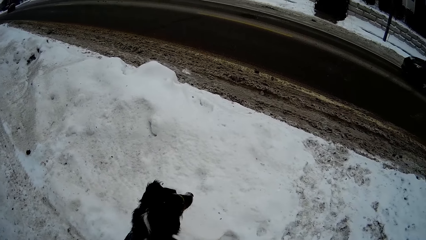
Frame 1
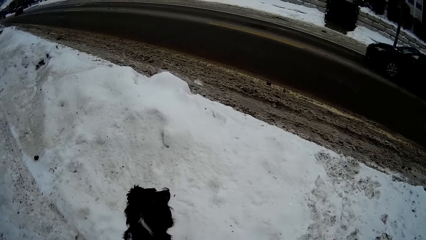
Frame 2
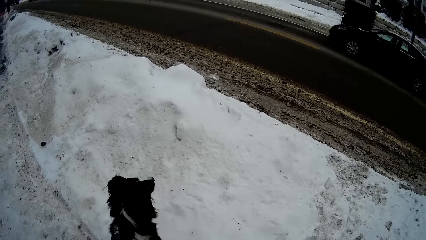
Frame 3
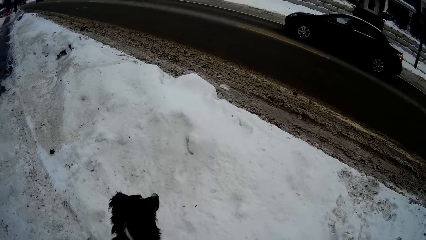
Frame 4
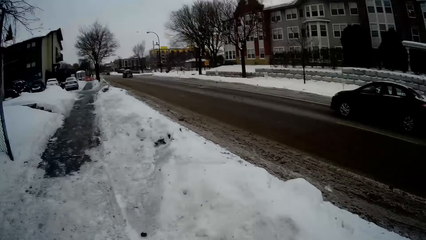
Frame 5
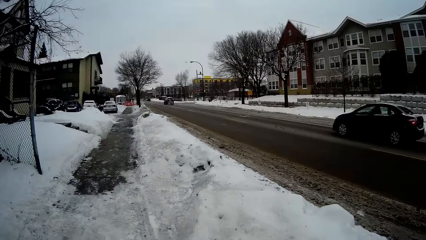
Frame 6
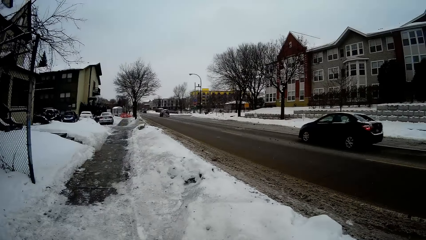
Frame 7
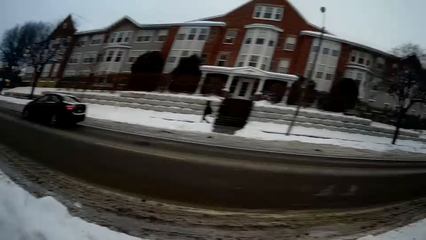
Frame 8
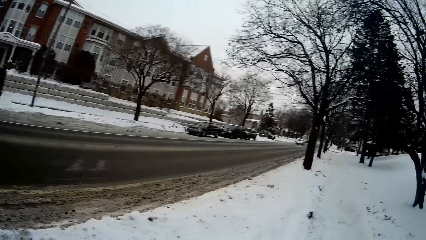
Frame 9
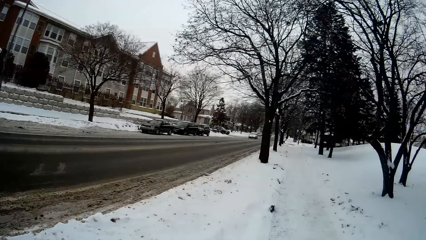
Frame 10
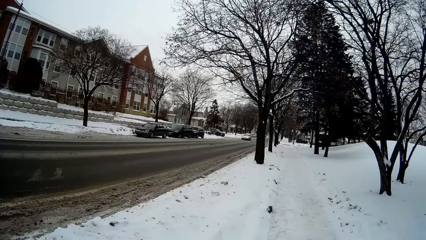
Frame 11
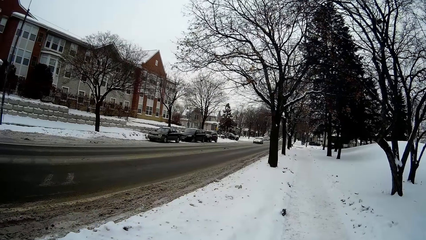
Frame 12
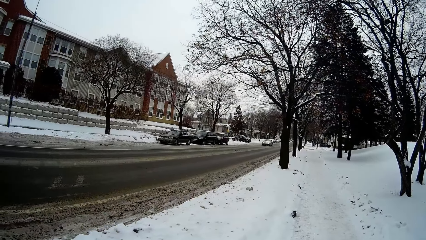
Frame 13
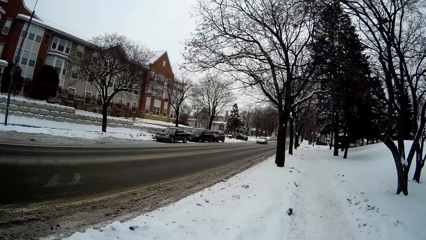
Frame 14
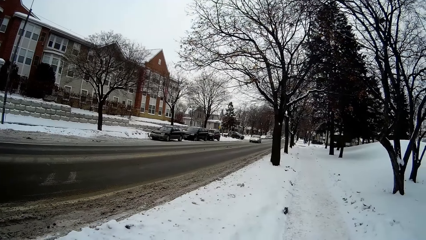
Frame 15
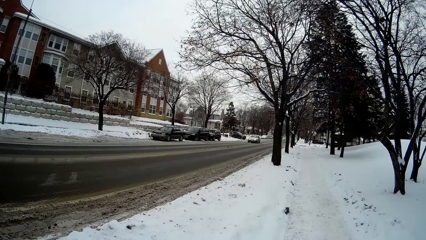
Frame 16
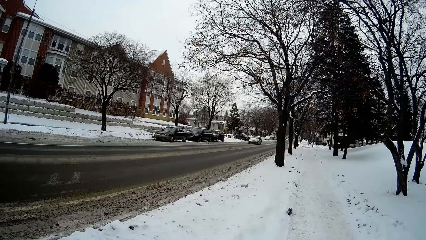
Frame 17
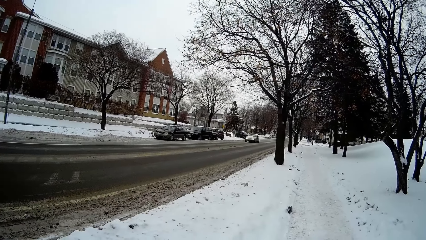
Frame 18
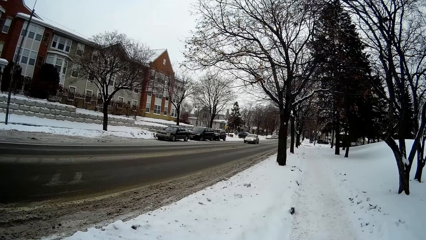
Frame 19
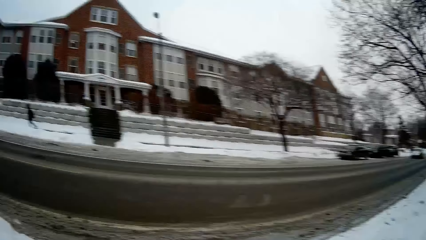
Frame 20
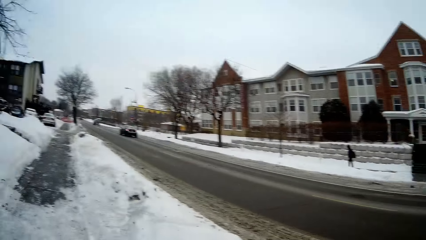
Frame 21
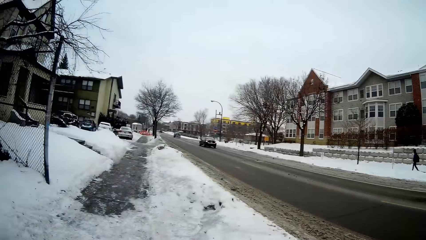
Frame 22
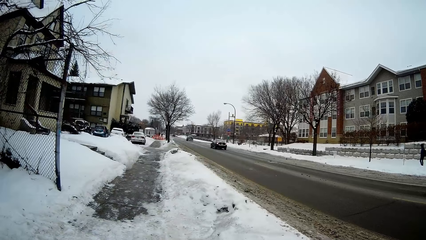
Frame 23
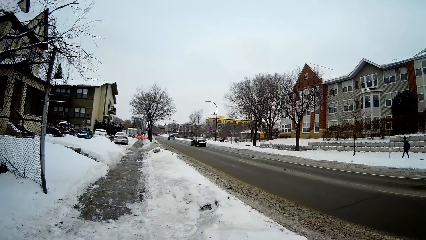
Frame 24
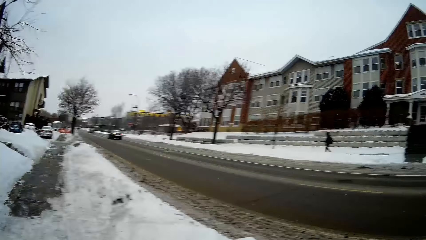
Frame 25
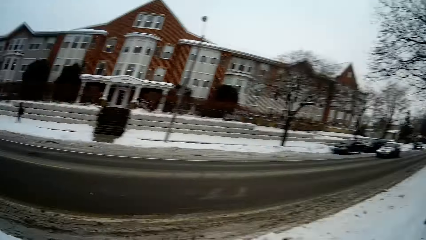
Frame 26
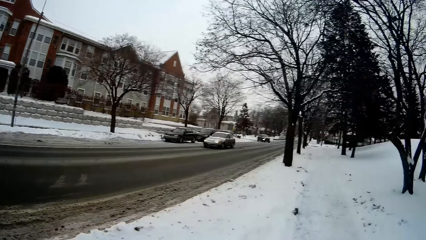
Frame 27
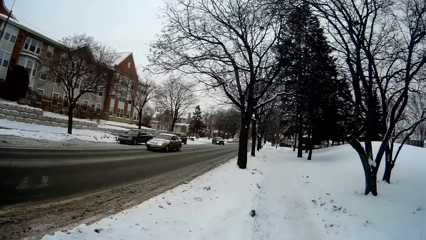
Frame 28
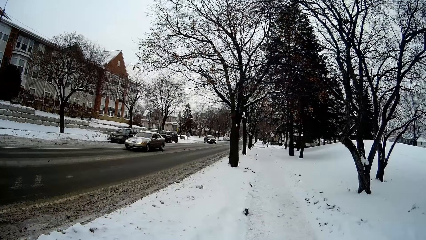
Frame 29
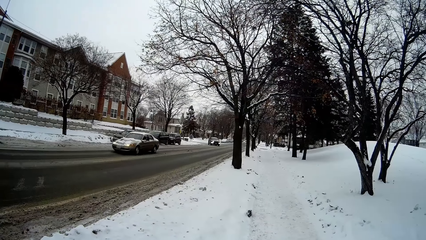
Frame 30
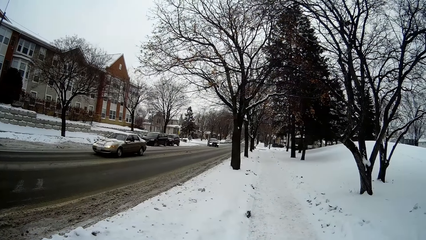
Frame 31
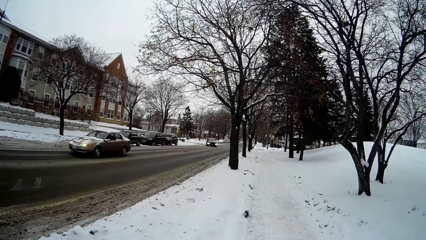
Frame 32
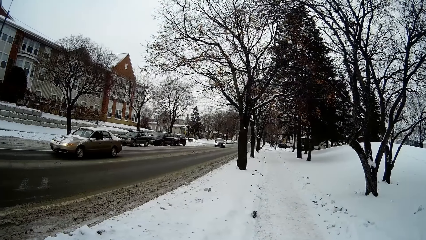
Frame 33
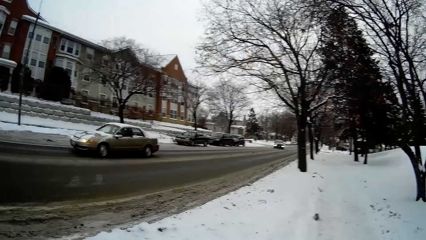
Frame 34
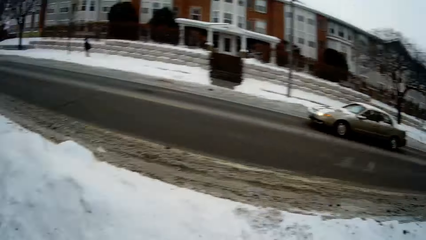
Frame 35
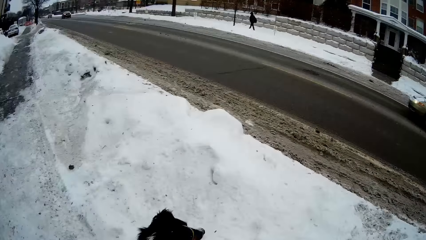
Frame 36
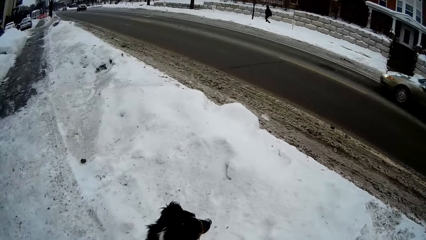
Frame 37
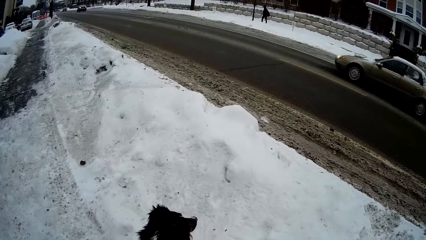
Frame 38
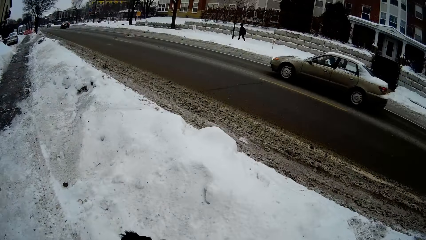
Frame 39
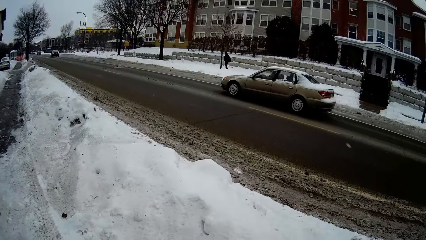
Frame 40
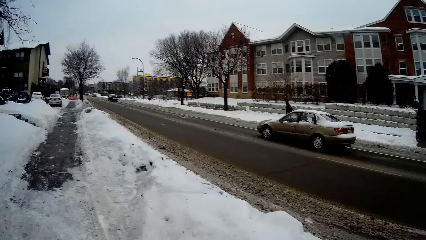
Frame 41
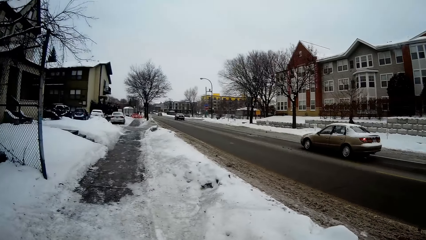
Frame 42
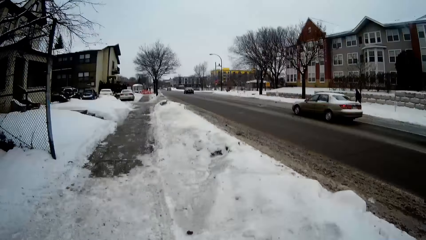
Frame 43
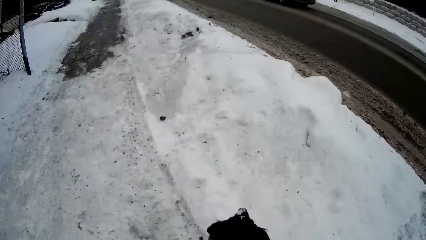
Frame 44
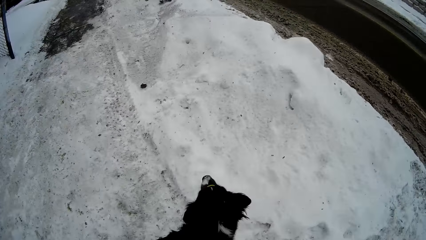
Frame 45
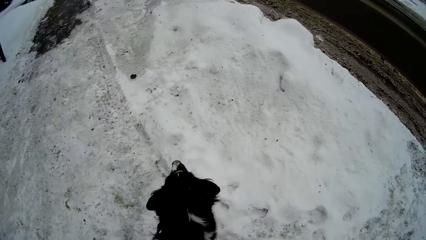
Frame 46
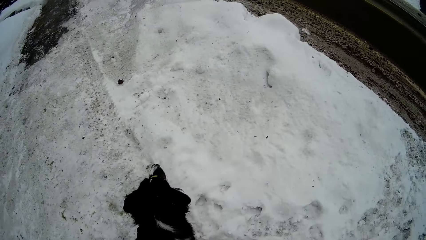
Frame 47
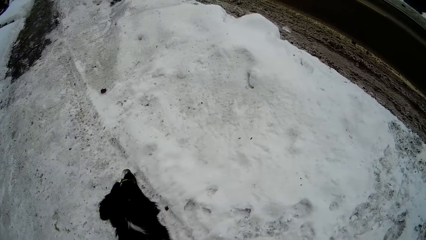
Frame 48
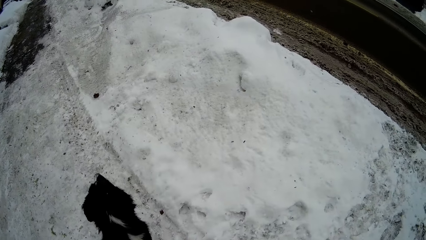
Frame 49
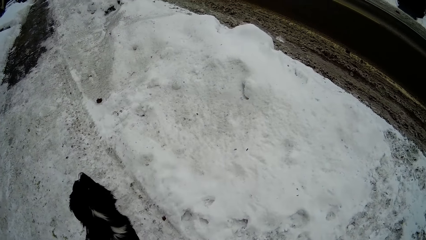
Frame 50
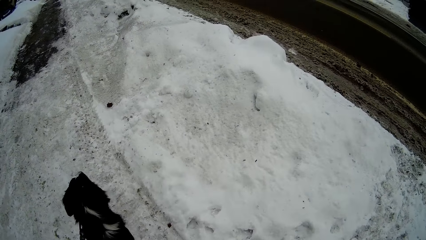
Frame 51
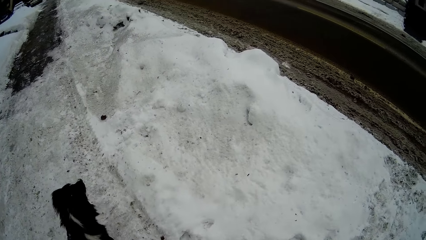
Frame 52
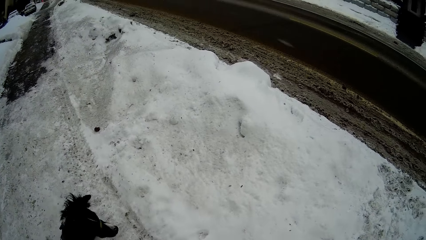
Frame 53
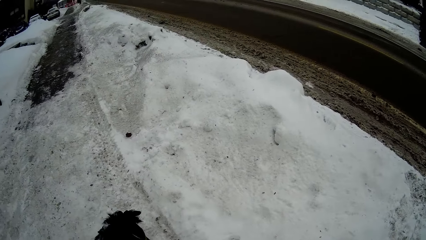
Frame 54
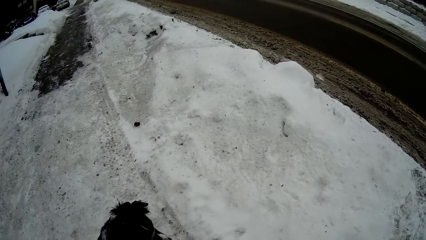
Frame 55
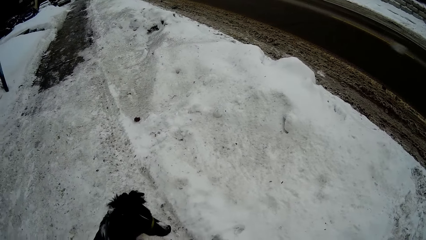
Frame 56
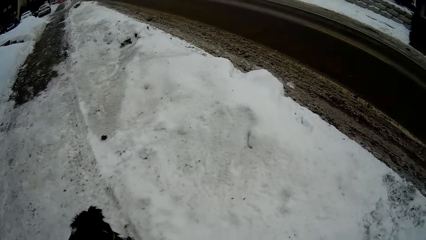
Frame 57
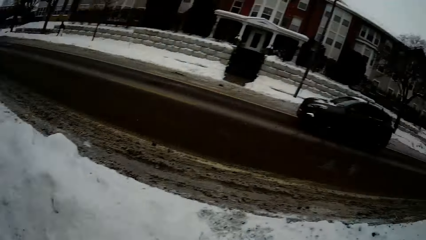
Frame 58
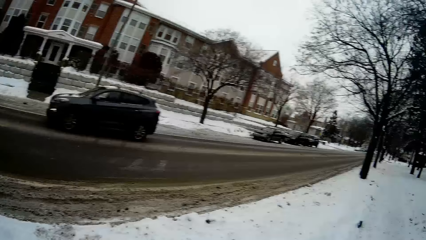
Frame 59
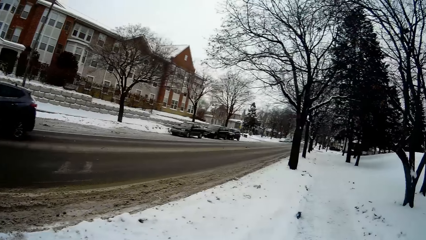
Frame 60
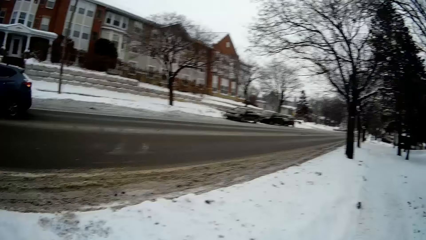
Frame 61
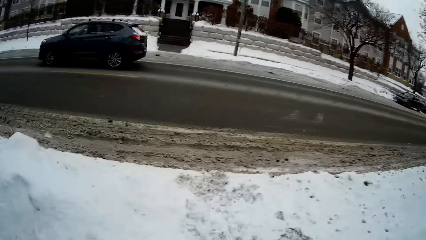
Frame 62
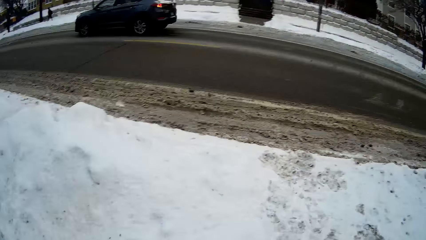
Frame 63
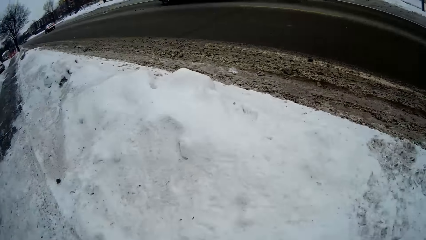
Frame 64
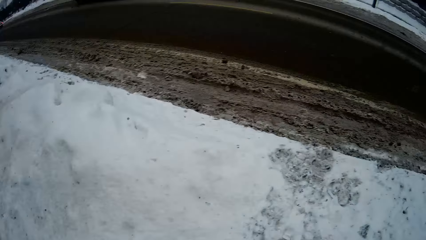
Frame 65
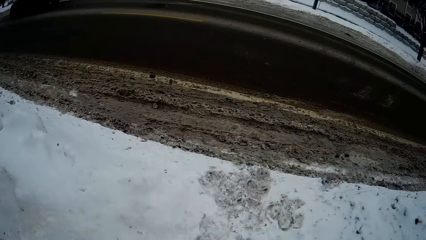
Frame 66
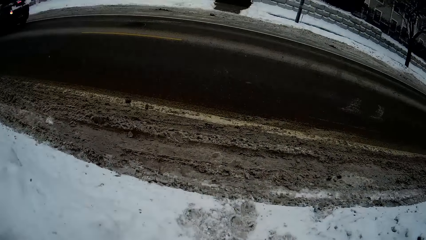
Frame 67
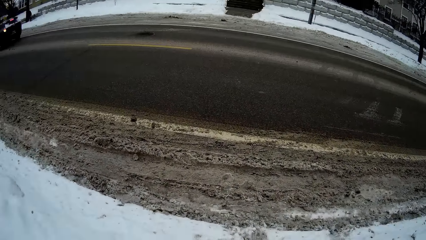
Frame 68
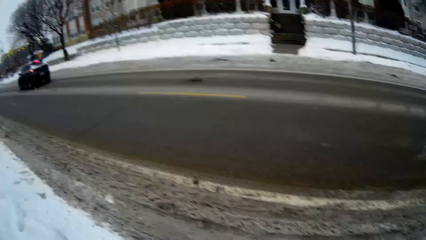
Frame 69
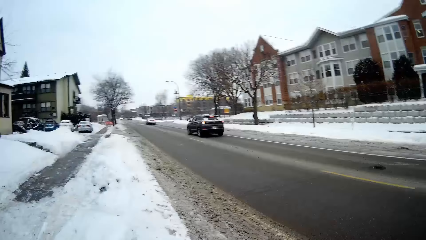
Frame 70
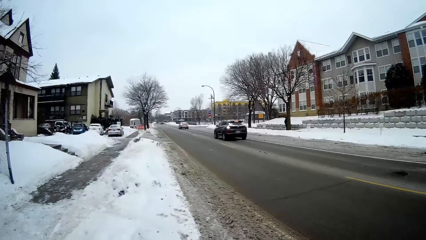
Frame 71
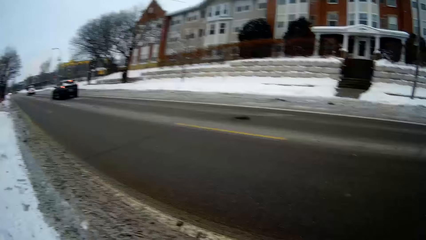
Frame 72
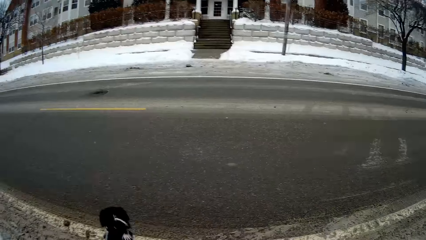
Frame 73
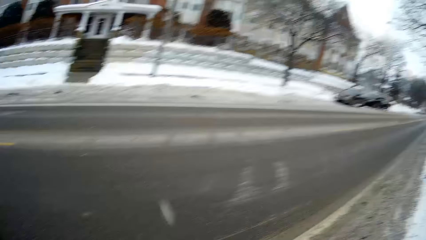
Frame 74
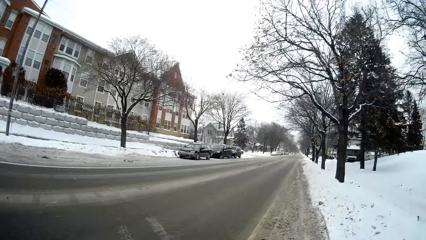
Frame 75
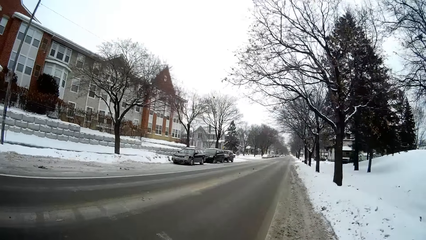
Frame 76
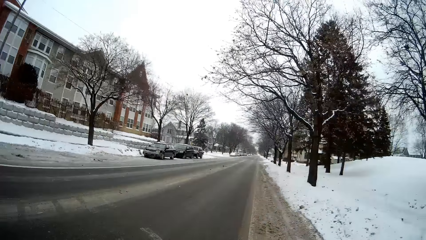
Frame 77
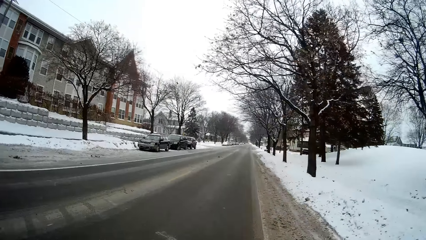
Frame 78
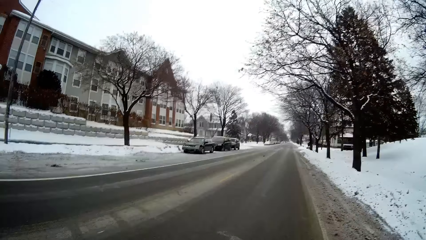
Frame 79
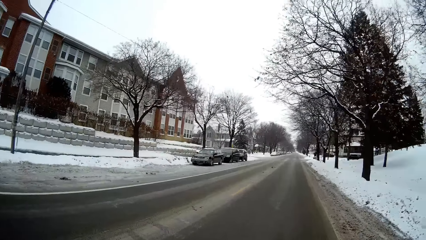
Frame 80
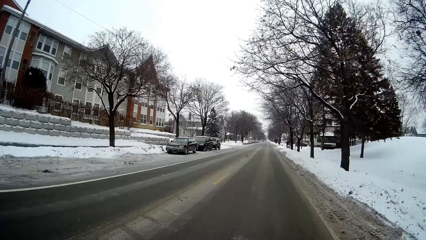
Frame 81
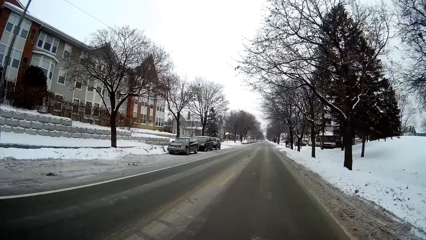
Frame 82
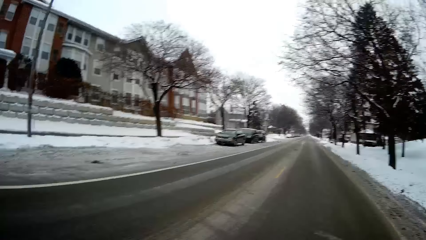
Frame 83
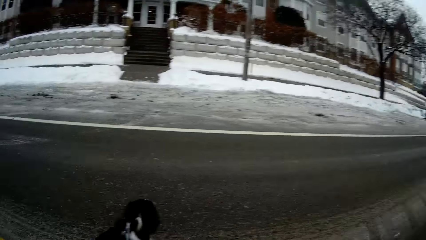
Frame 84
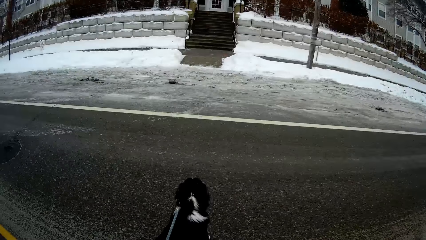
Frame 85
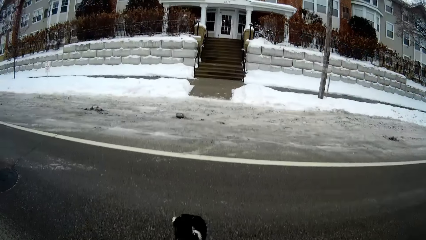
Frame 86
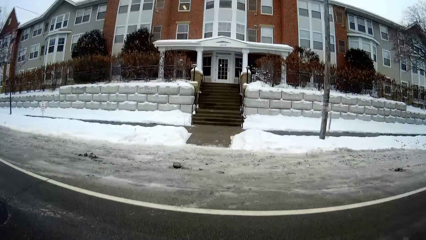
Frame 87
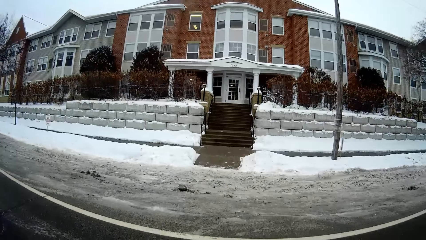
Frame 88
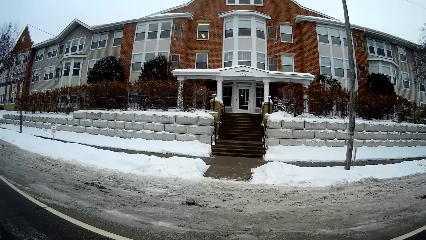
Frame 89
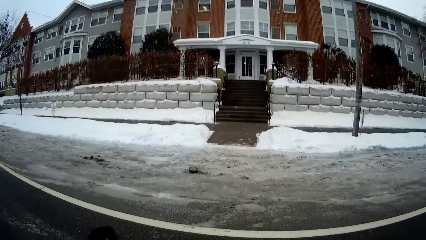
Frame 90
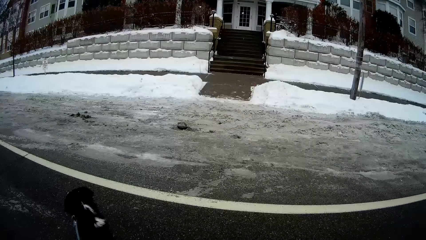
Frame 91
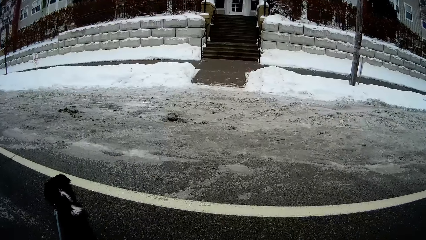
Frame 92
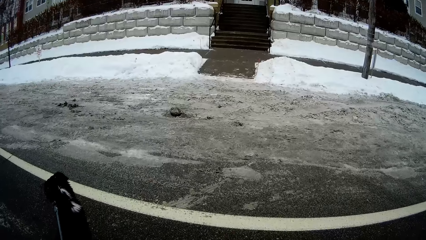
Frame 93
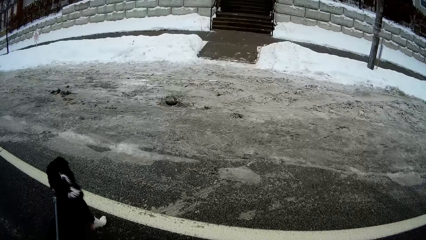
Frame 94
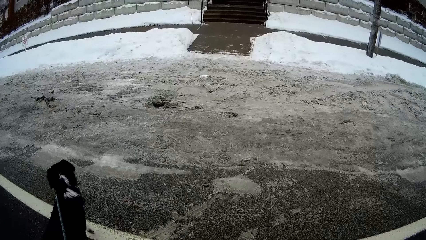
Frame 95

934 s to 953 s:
The camera wearer looks at the car. They look at the dog. They cross the road with the dog.
